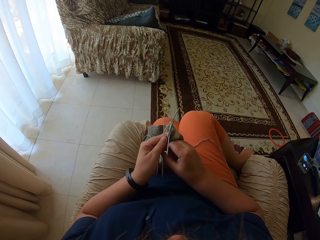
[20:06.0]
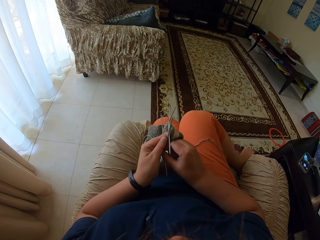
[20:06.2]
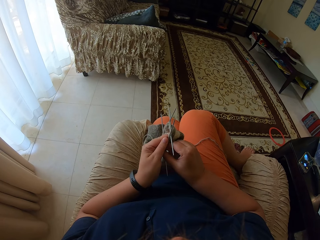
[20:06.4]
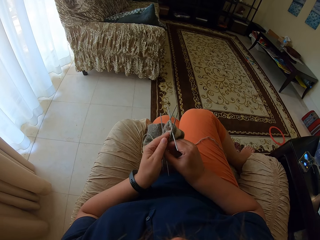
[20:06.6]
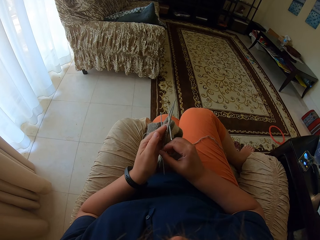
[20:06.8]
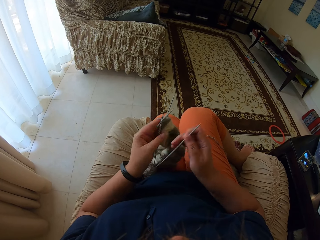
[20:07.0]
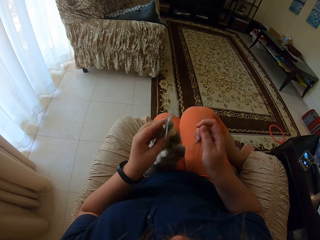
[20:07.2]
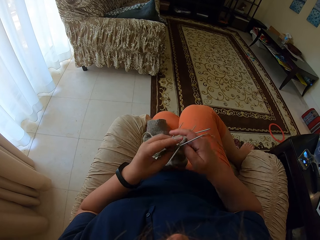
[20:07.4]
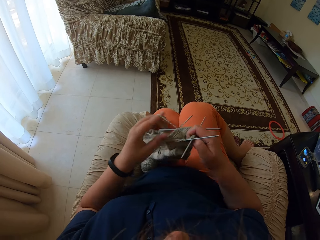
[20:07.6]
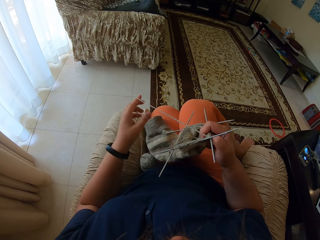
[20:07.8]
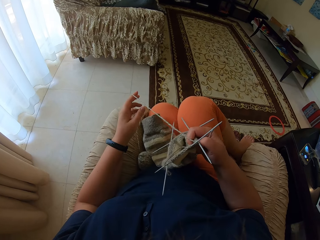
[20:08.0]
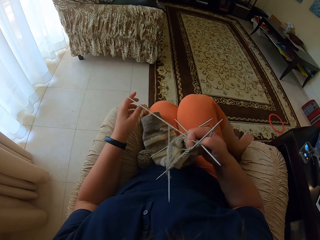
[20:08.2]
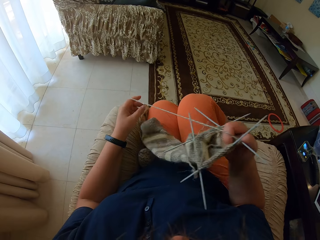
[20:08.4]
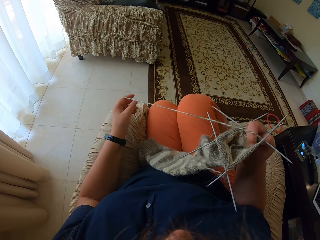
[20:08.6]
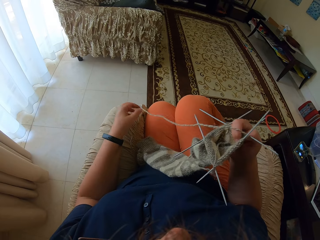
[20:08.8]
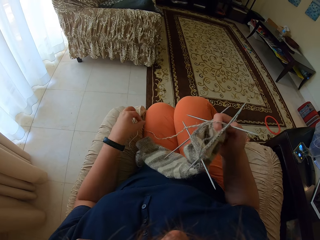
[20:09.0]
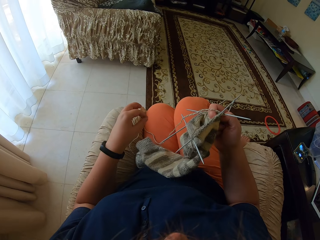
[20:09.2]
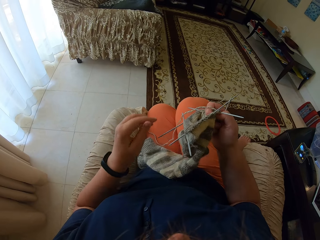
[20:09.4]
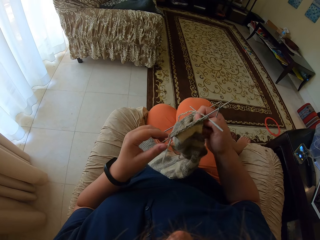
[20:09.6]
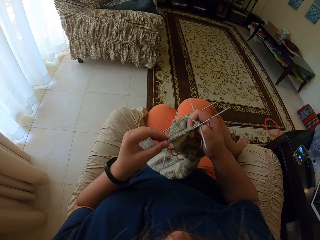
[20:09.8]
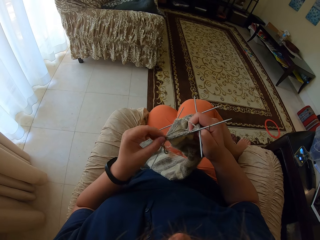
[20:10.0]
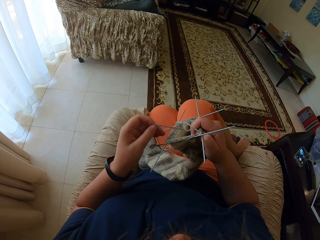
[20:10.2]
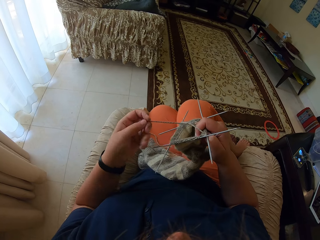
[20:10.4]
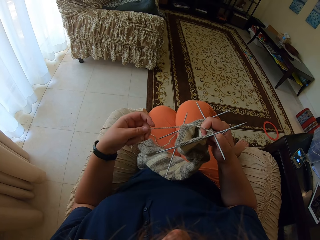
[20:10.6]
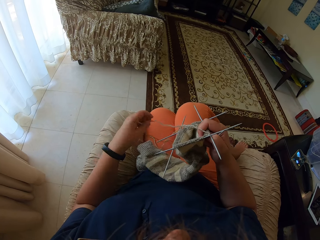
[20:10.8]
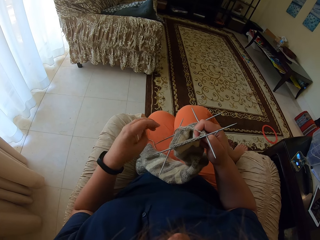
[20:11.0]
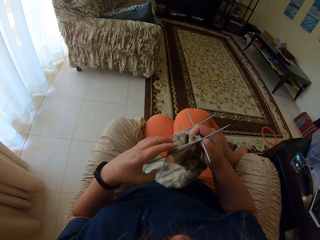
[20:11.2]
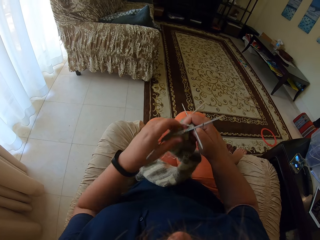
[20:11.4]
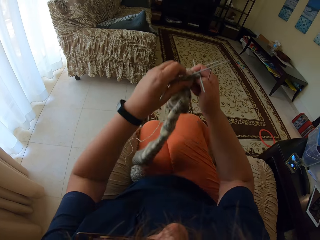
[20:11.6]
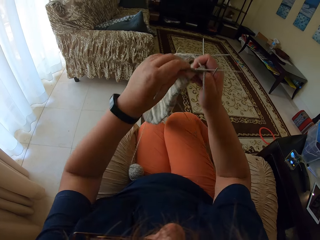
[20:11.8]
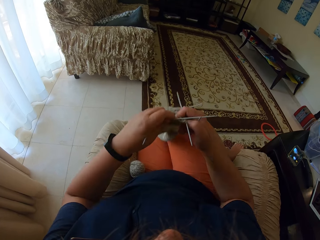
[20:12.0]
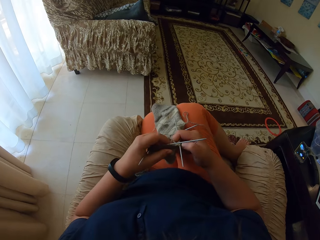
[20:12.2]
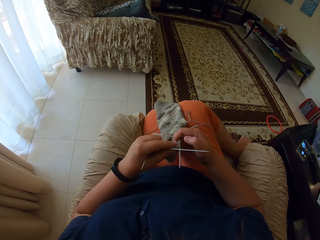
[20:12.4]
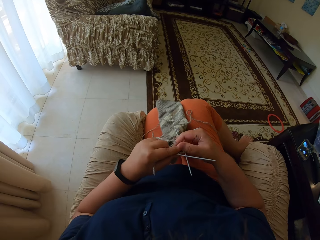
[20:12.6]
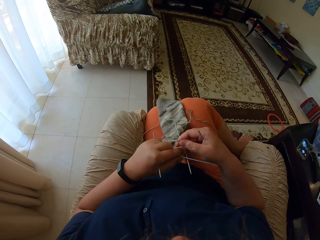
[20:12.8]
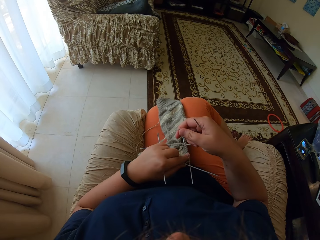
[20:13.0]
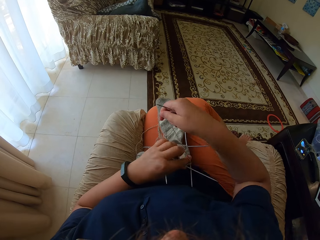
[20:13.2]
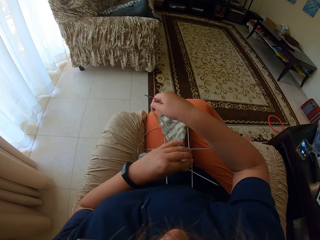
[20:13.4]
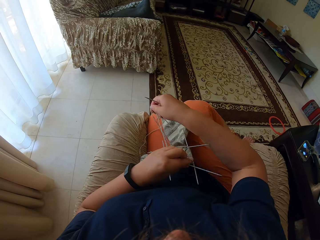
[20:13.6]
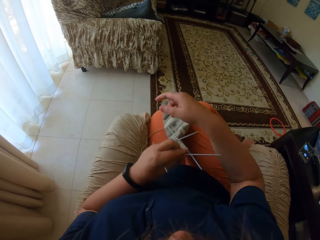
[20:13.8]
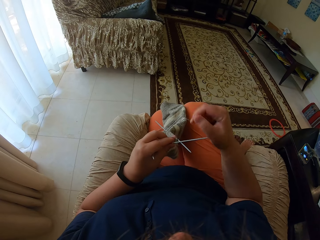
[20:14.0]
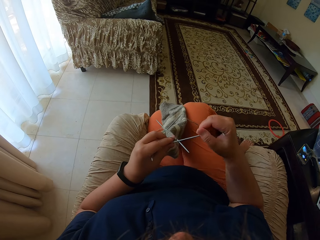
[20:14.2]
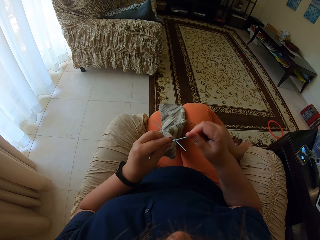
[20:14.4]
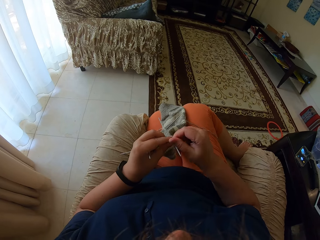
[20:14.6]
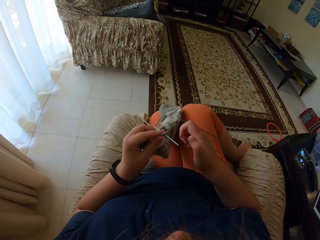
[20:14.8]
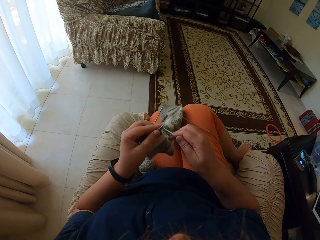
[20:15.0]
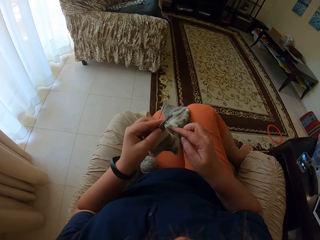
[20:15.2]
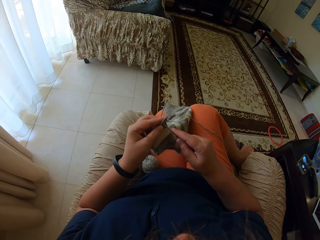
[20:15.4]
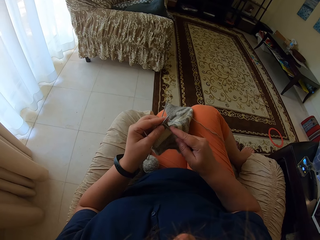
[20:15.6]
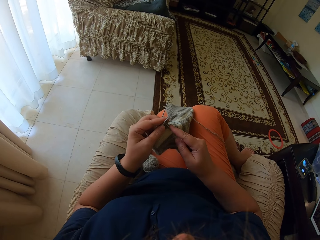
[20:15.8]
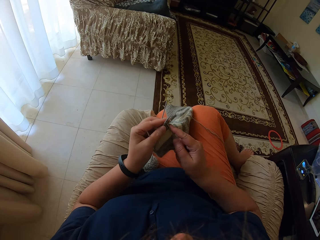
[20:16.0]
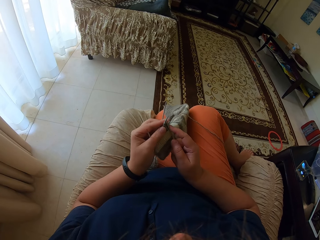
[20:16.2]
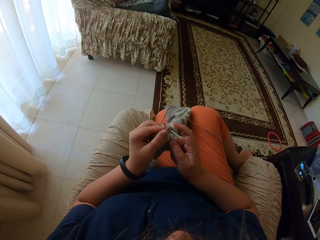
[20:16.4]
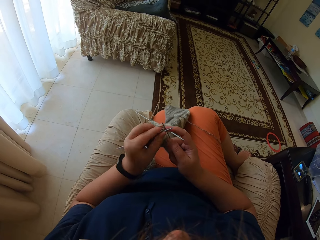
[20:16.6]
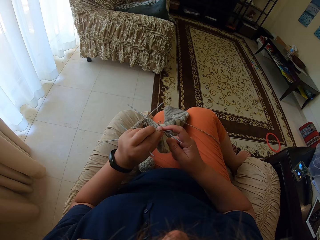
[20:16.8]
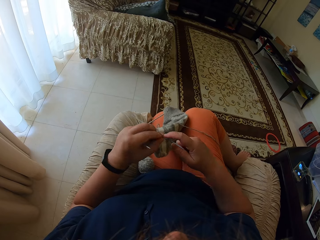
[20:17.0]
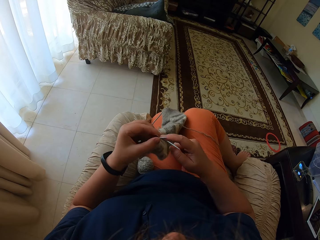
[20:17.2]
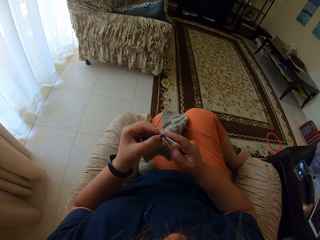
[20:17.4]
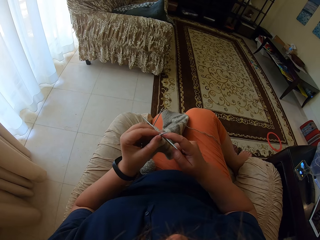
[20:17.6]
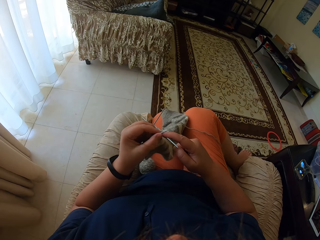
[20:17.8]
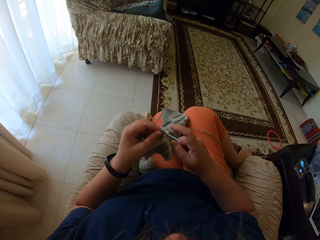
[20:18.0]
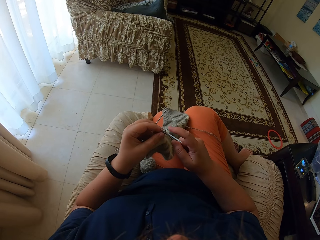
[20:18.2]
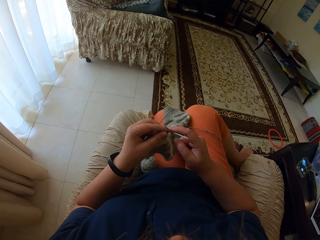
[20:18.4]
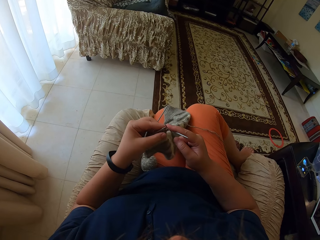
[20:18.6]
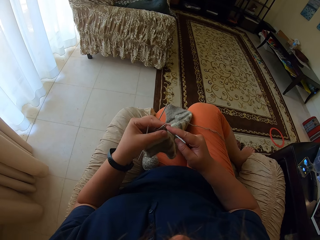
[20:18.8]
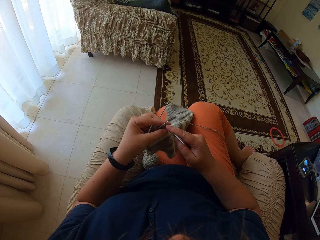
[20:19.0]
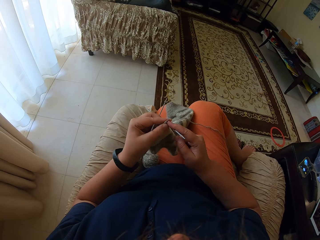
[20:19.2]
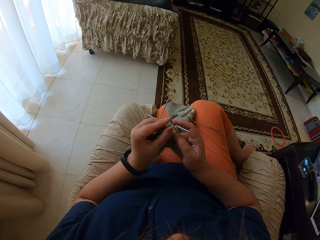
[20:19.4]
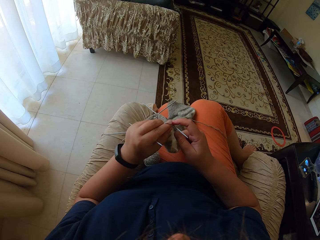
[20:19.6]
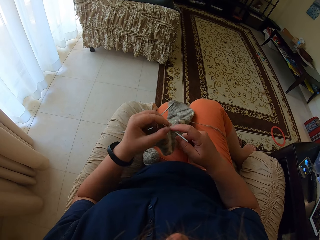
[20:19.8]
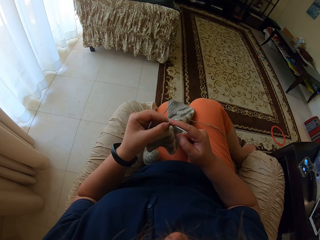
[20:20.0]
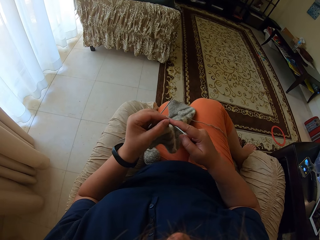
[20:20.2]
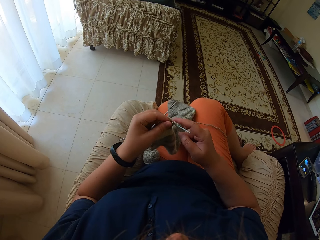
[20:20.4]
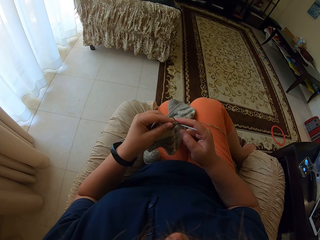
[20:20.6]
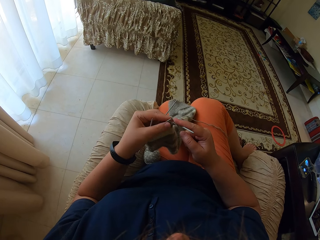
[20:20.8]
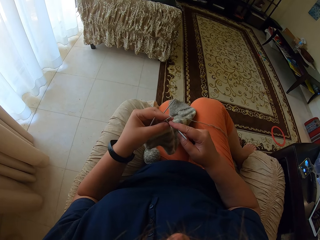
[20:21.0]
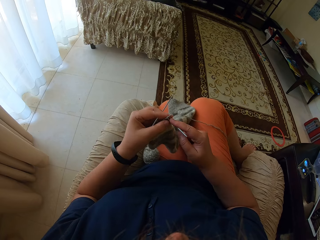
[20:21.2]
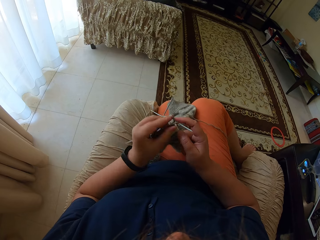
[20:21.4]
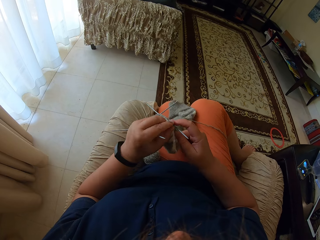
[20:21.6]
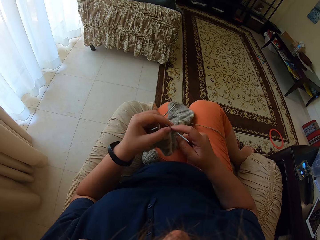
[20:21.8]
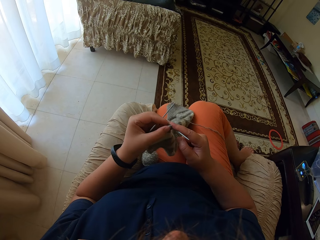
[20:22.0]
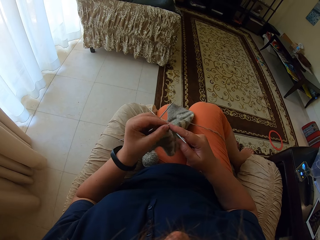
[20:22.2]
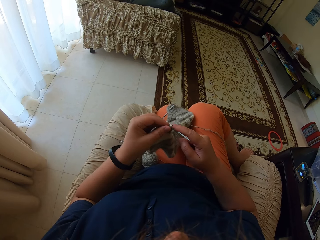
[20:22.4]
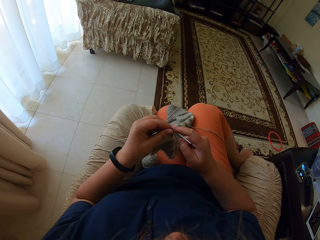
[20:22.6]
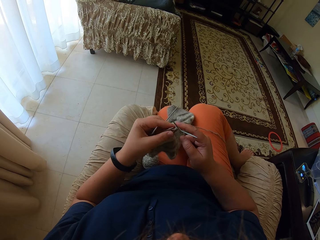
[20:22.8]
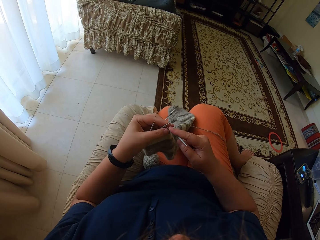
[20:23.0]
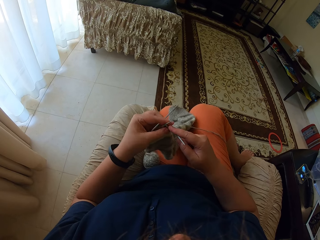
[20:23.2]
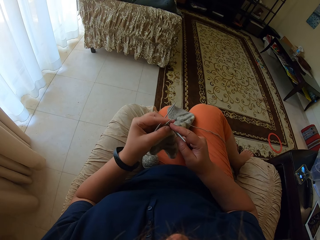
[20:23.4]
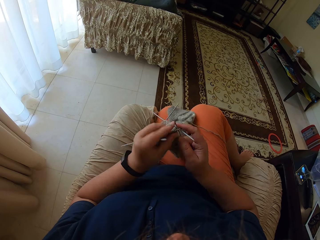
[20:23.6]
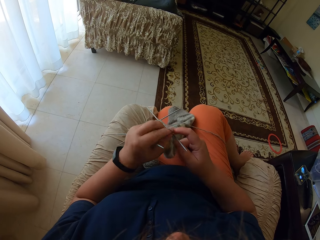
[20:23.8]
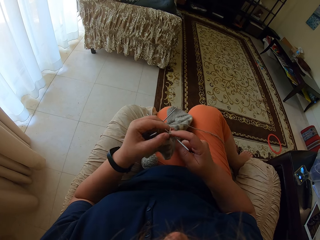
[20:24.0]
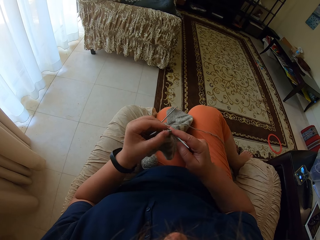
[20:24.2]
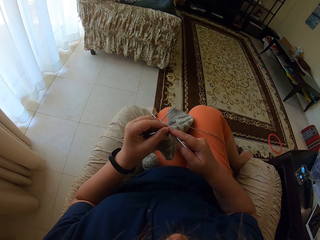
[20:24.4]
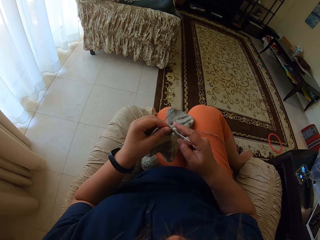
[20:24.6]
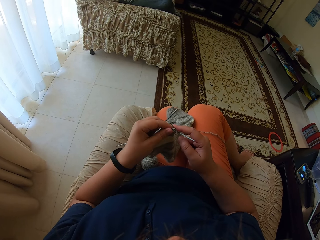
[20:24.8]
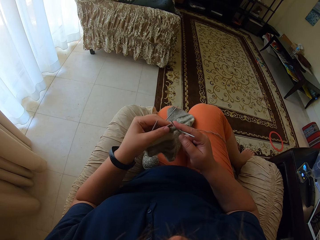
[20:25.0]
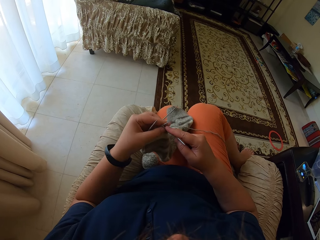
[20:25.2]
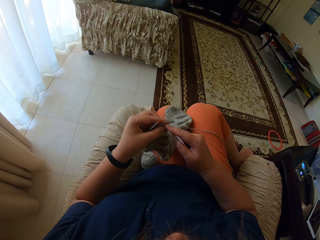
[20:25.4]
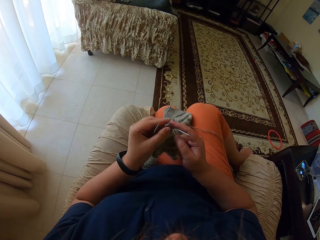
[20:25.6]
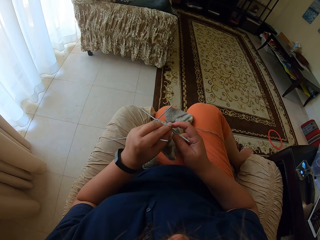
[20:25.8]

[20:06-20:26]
The camera wearer straightens the thread. They pull the thread. They pull the needle. They knit the fabric. They sew the cloth.
